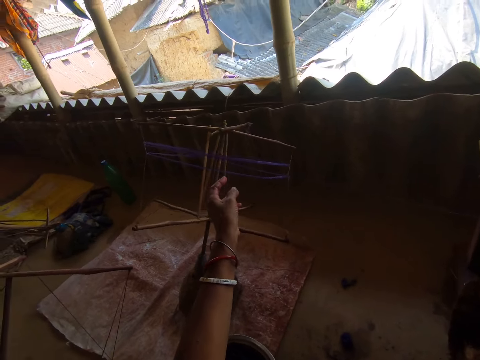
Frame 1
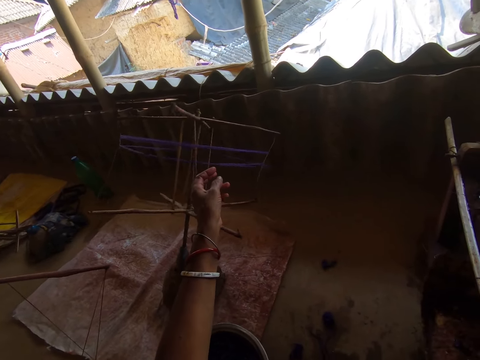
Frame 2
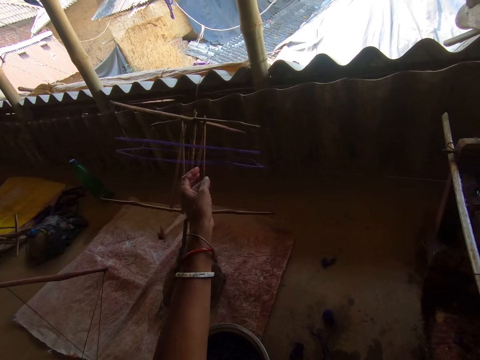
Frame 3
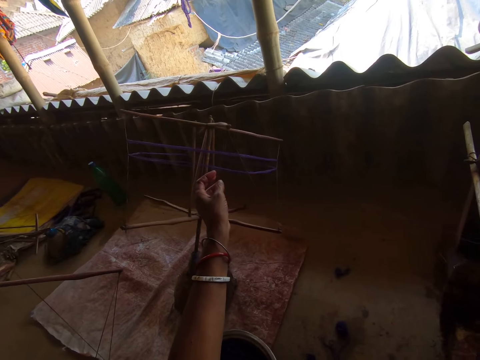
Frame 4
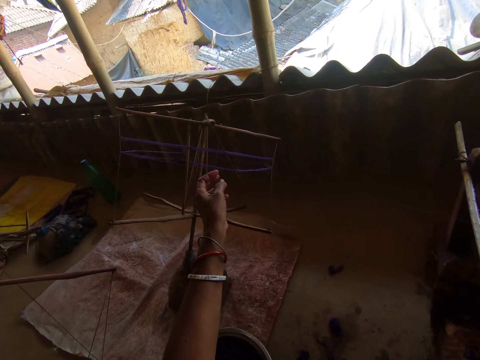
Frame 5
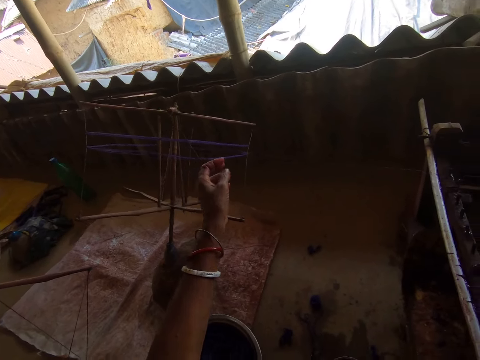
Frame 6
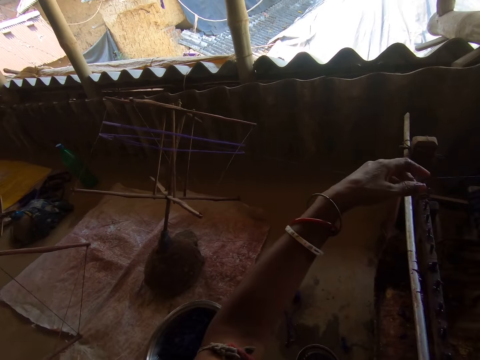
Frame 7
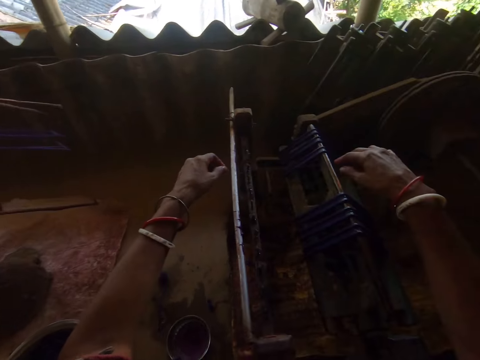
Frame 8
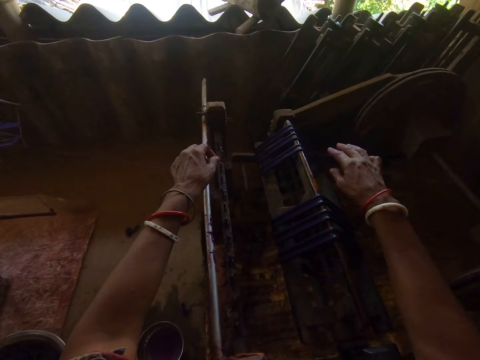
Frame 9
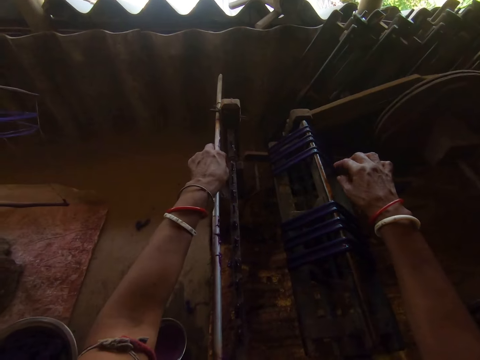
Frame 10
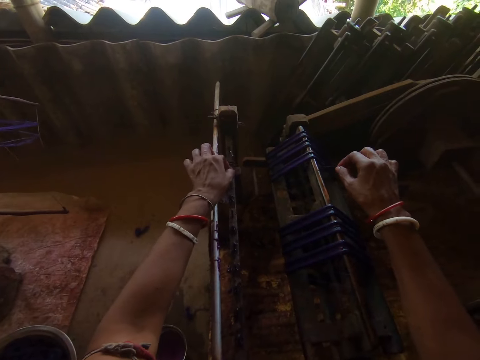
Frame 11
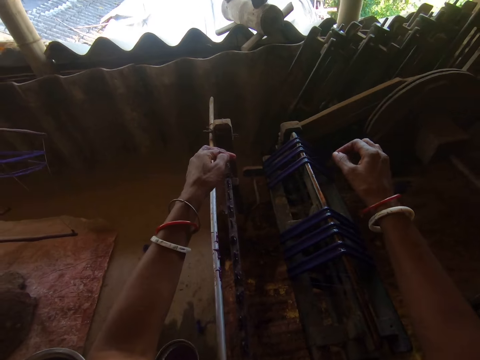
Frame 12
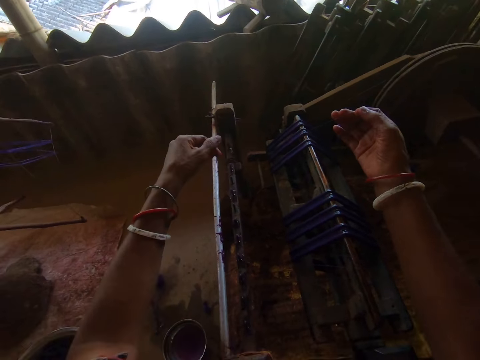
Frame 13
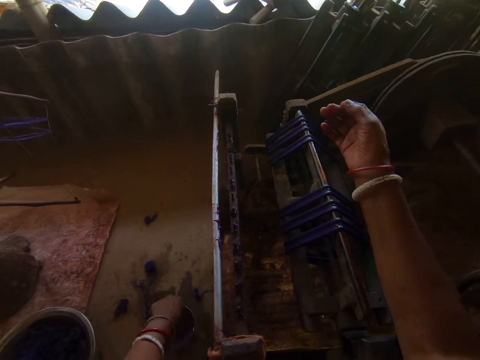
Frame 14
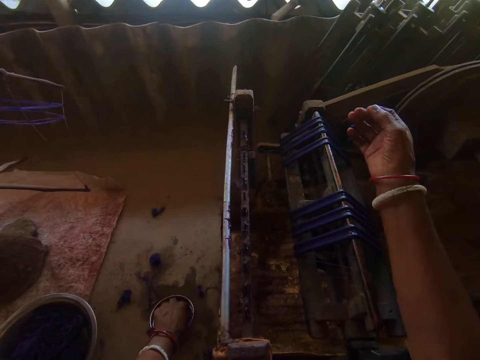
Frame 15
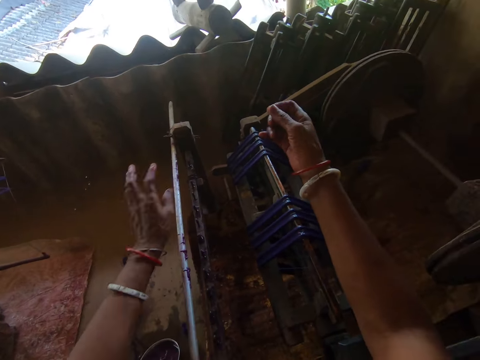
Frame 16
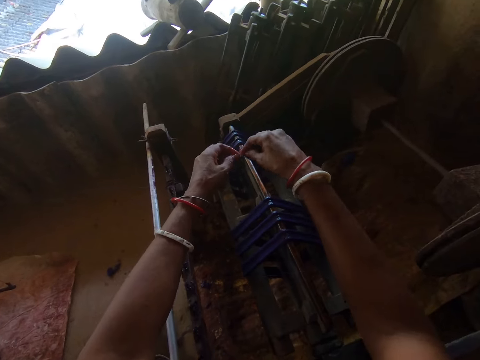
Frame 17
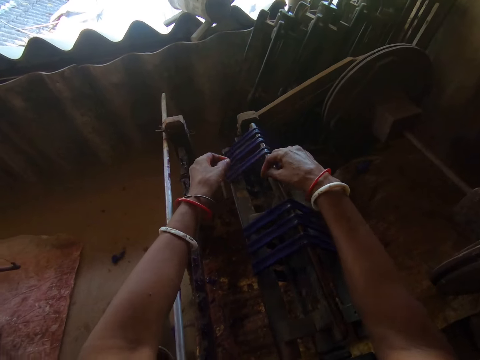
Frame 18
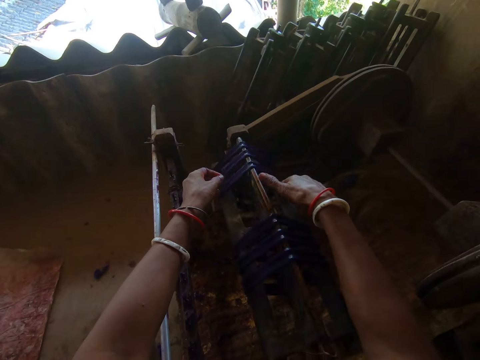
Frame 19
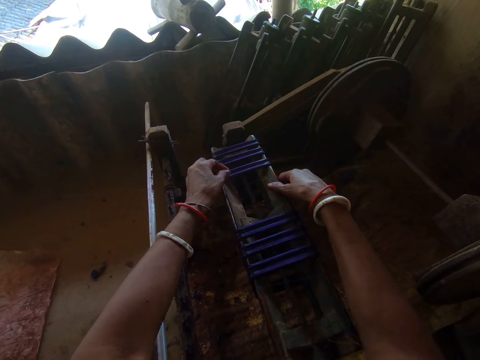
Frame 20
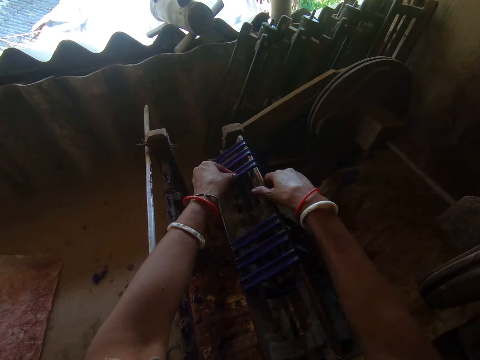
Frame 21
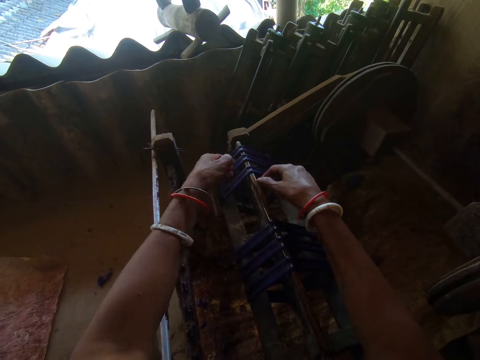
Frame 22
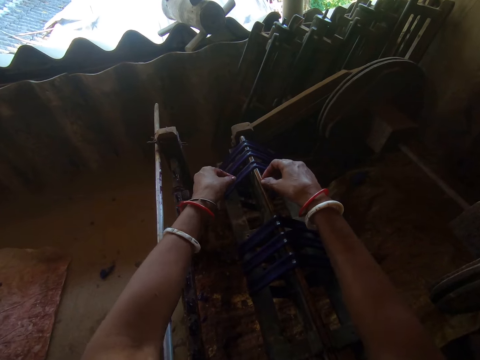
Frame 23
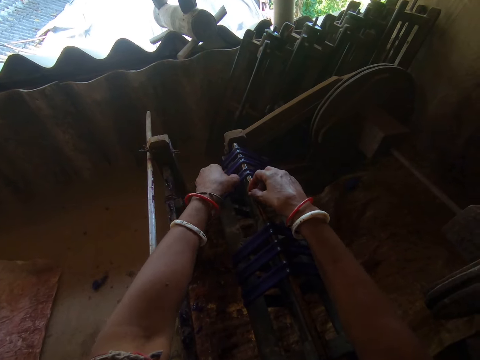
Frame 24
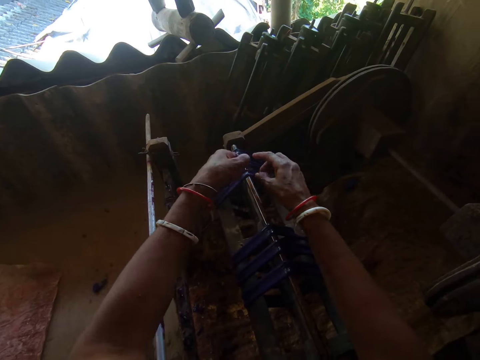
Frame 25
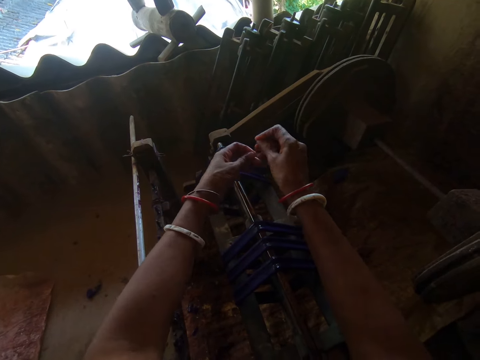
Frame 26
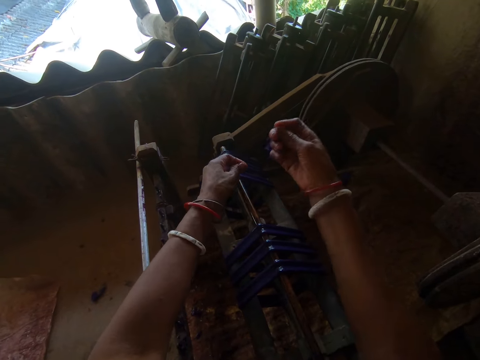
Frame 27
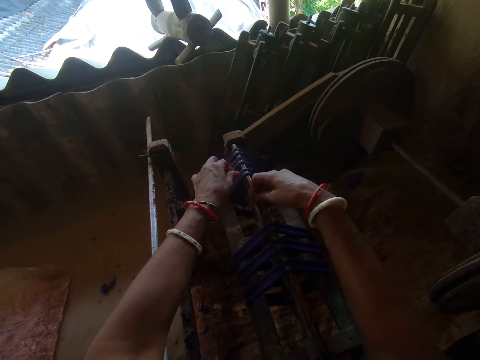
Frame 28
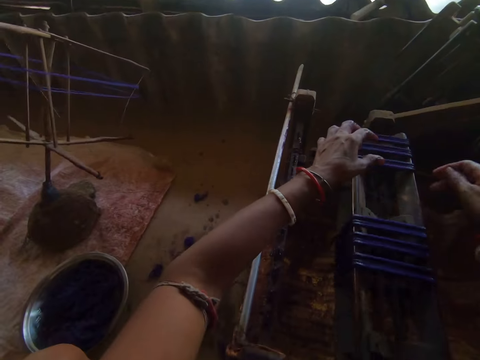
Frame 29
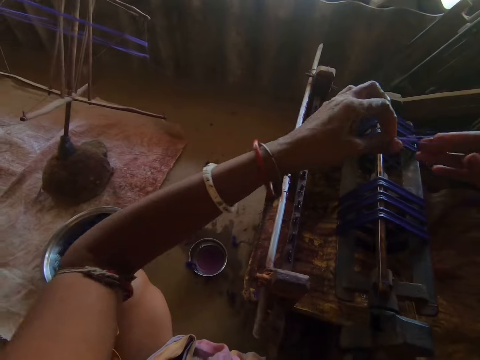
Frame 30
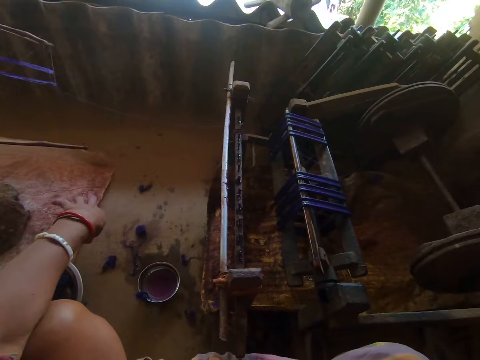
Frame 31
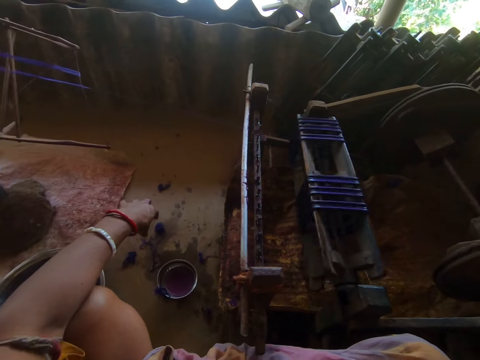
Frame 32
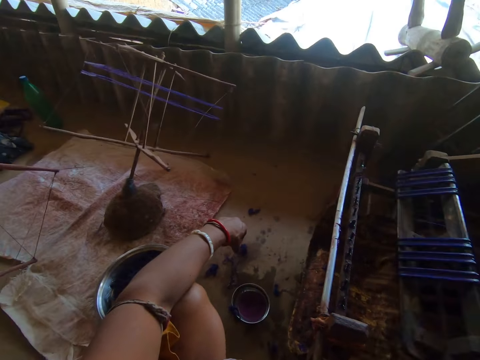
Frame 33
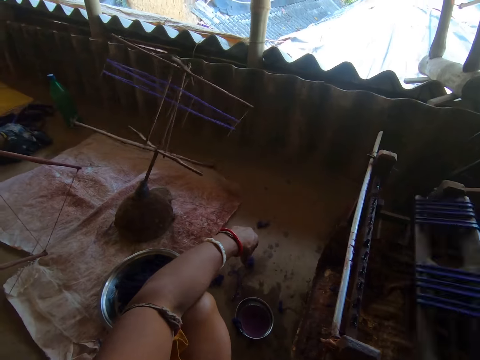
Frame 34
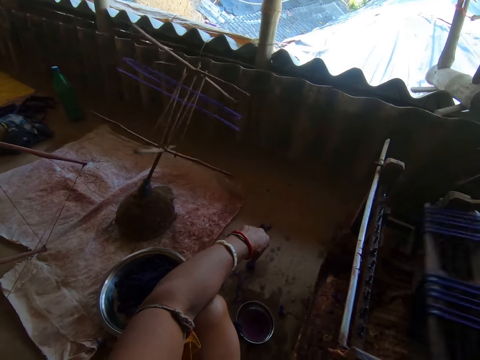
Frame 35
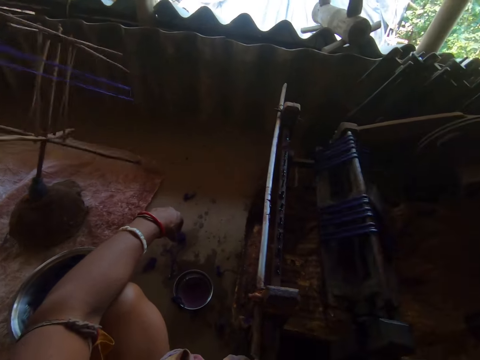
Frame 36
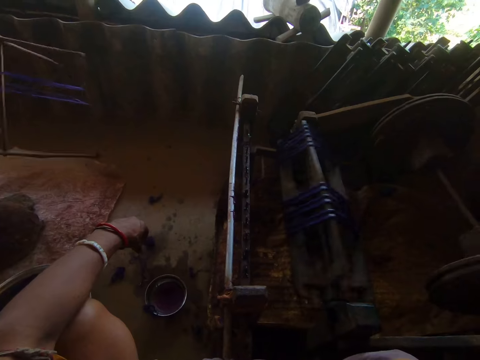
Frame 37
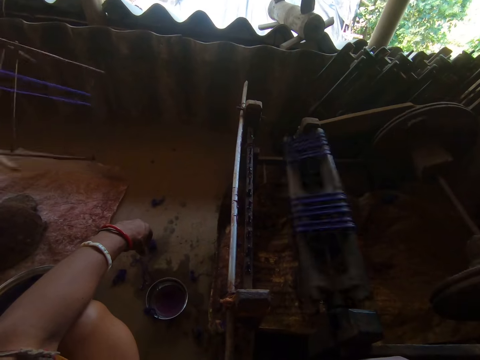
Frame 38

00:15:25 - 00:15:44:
The camera wearer straightens the thread on the machine. He ties the thread on something. He holds the thread. He wets his hand. He pulls the thread on the machine. He ties the thread on something. He does something. He drops the thread down.

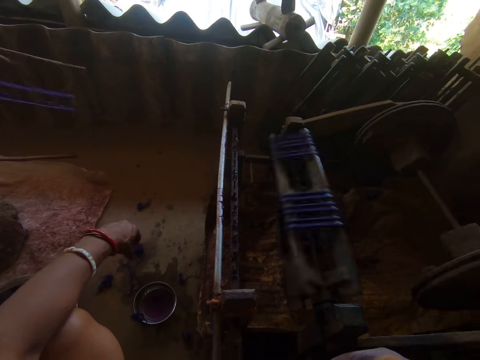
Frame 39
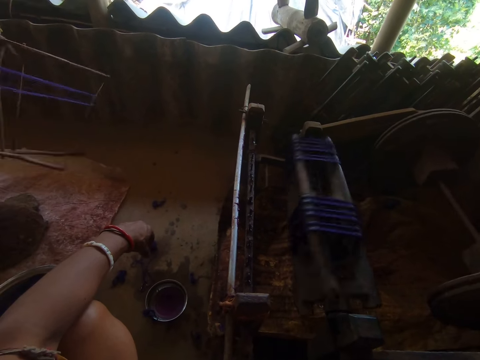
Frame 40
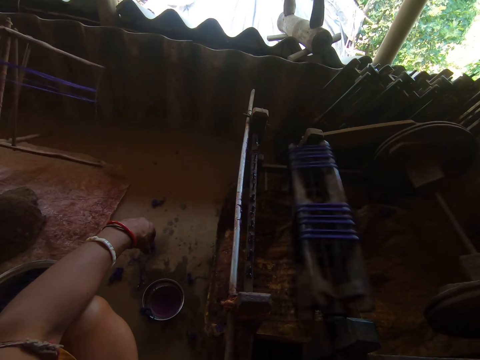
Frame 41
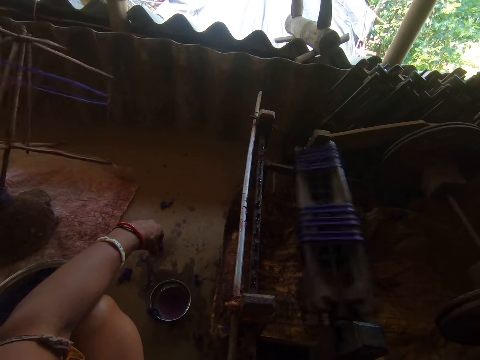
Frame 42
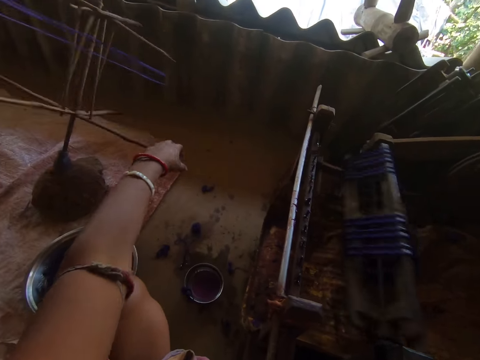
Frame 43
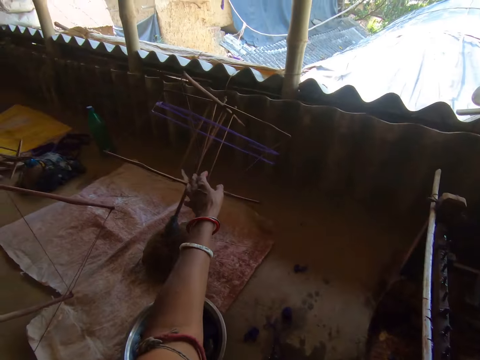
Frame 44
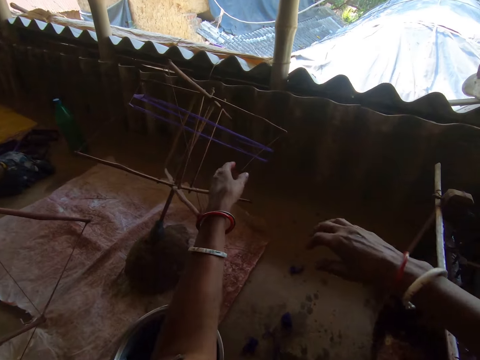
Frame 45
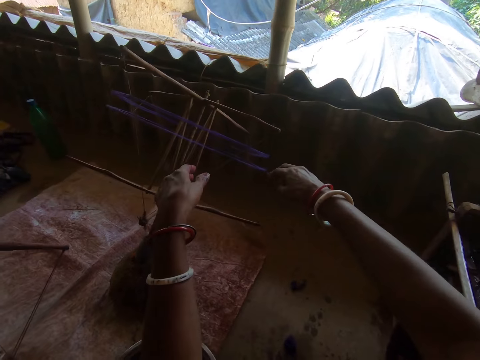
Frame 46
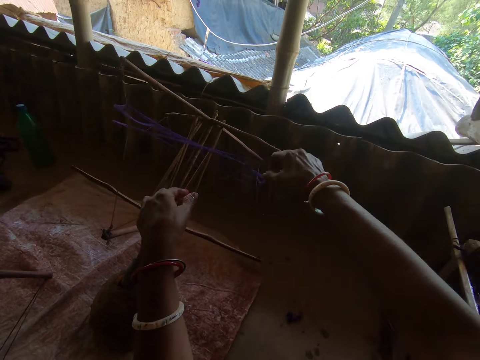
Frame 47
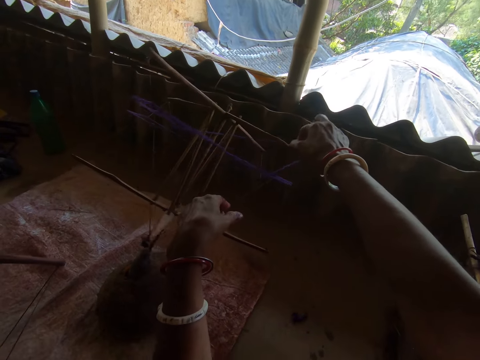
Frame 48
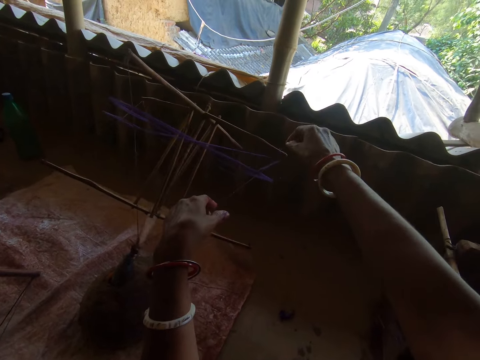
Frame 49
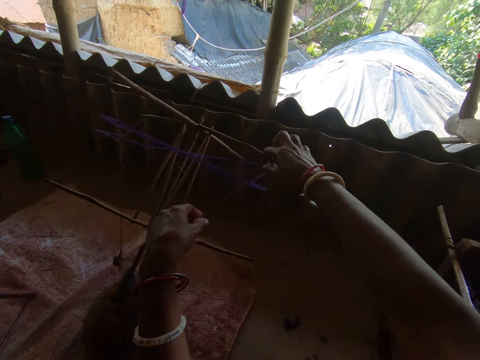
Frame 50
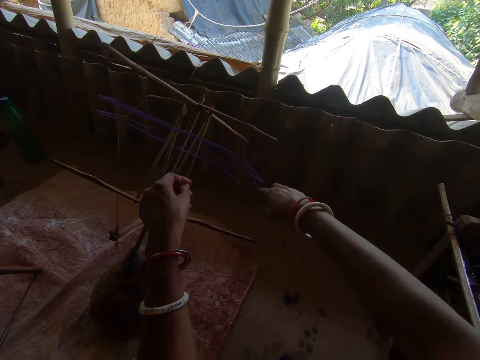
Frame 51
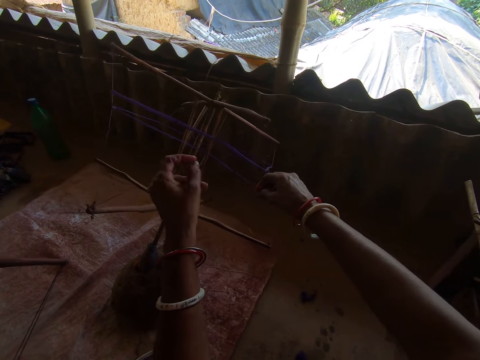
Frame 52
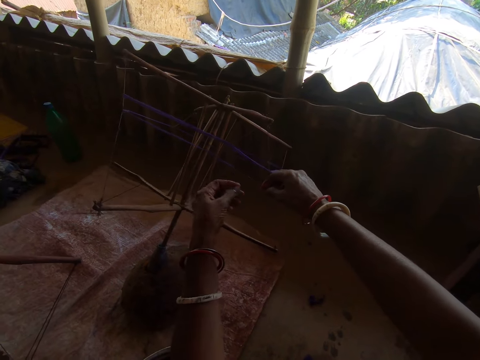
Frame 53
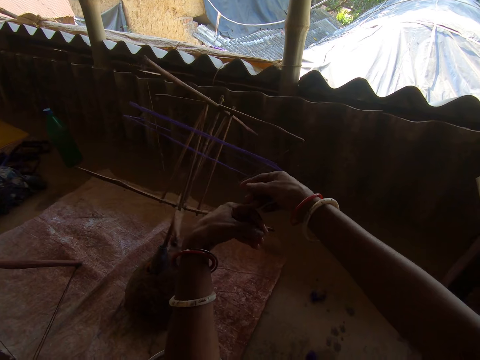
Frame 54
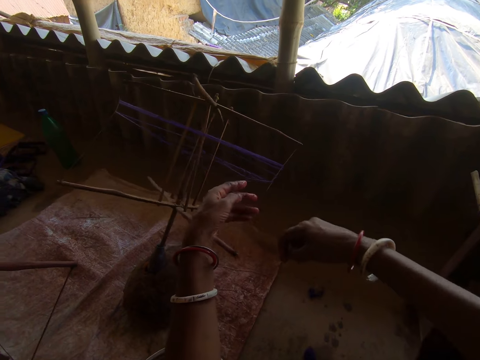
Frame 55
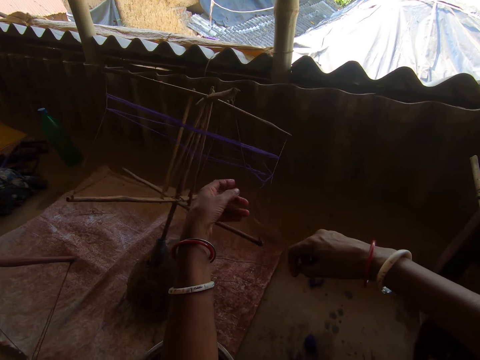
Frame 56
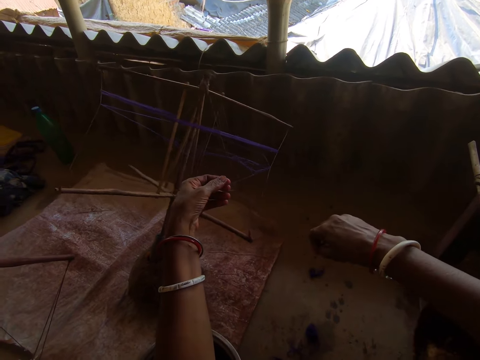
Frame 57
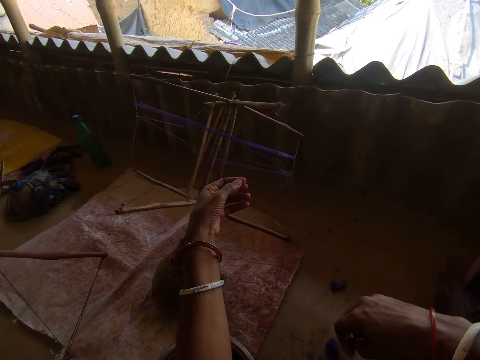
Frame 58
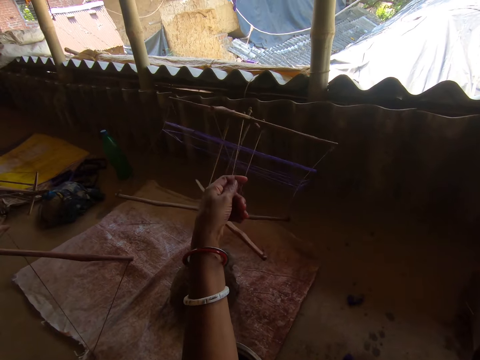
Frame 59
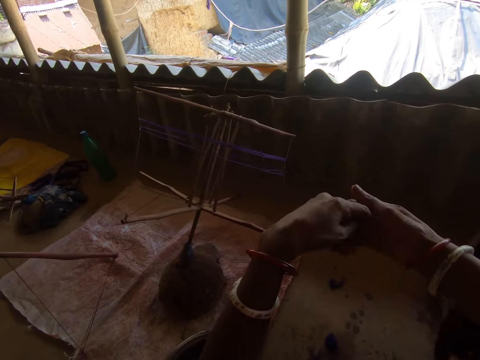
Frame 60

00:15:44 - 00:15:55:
The camera wearer stops the movement. They hold something. They pull the thread out.
